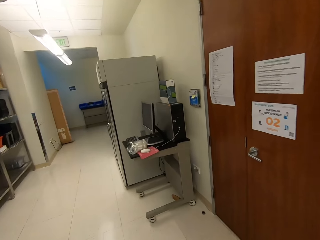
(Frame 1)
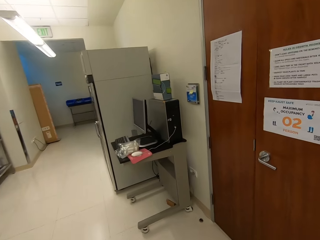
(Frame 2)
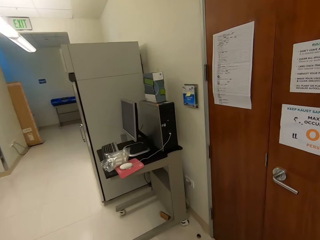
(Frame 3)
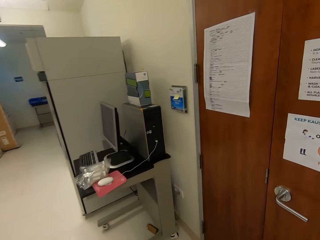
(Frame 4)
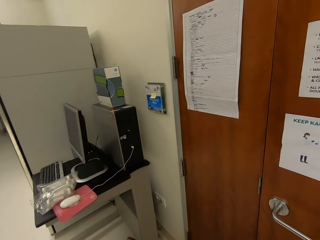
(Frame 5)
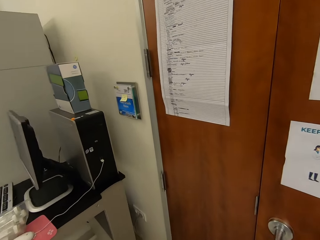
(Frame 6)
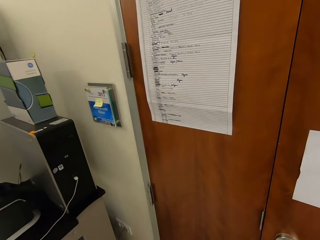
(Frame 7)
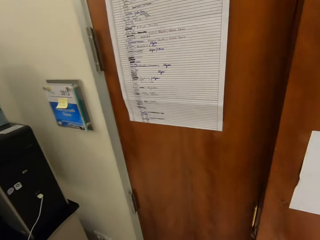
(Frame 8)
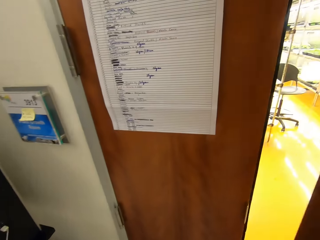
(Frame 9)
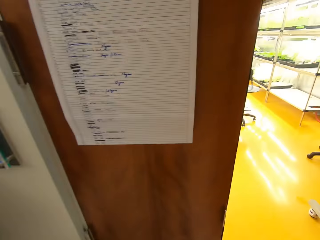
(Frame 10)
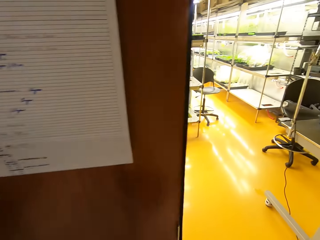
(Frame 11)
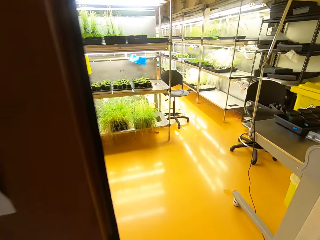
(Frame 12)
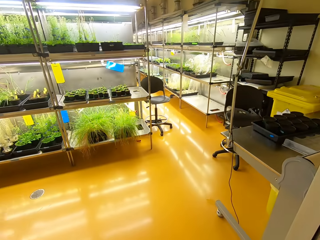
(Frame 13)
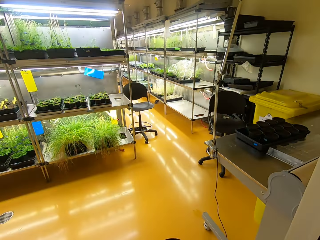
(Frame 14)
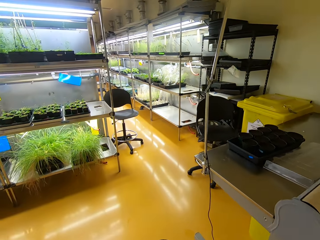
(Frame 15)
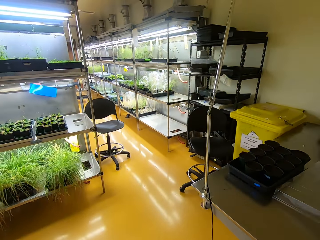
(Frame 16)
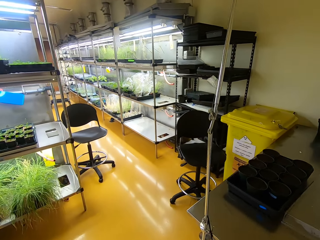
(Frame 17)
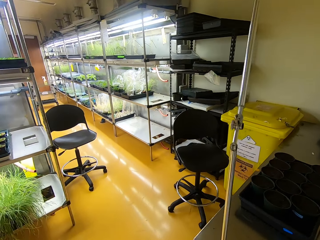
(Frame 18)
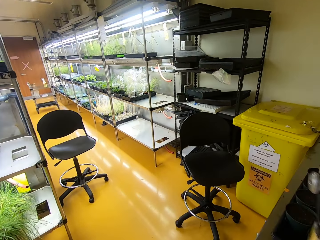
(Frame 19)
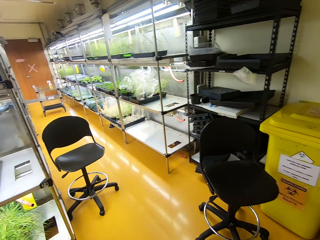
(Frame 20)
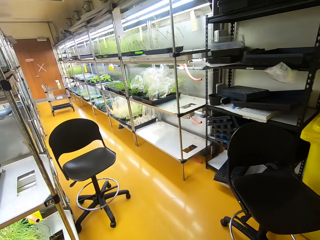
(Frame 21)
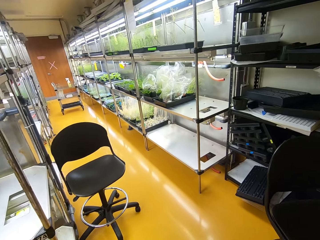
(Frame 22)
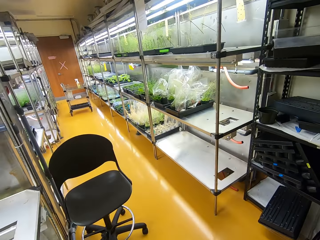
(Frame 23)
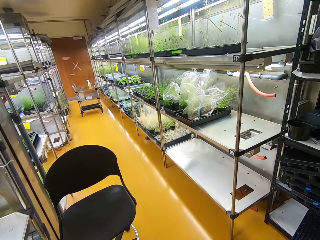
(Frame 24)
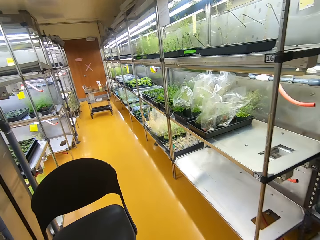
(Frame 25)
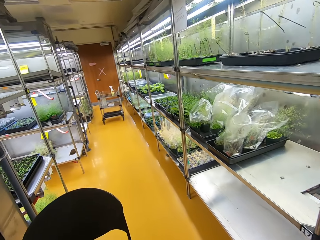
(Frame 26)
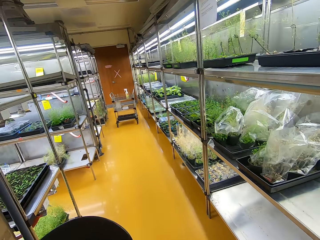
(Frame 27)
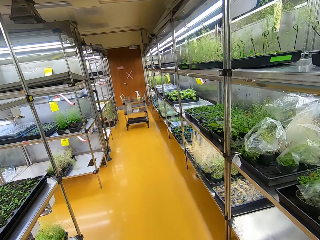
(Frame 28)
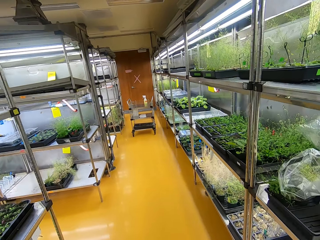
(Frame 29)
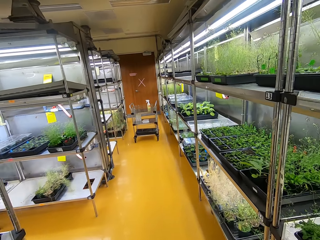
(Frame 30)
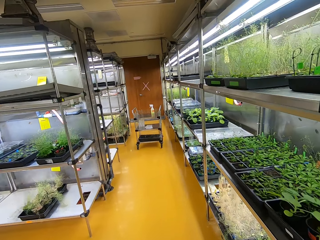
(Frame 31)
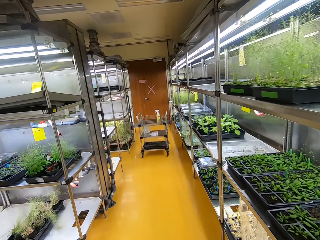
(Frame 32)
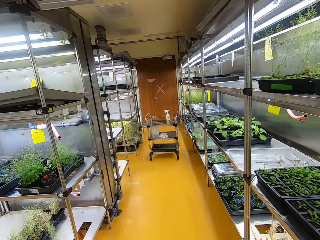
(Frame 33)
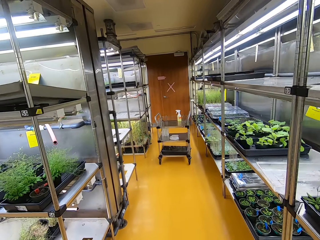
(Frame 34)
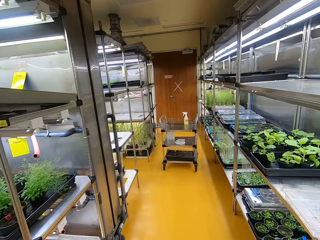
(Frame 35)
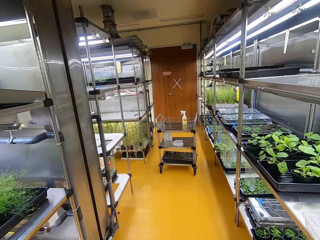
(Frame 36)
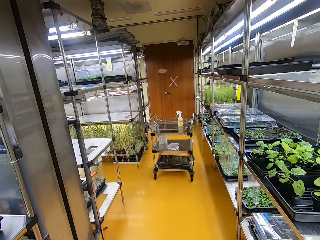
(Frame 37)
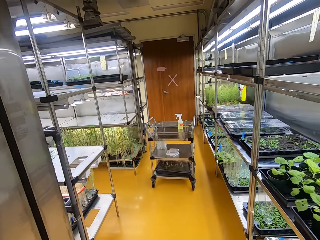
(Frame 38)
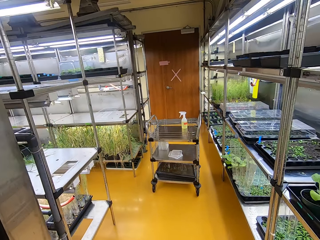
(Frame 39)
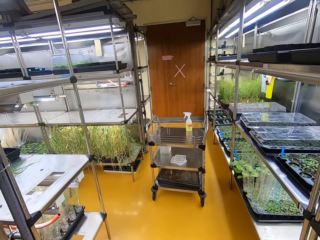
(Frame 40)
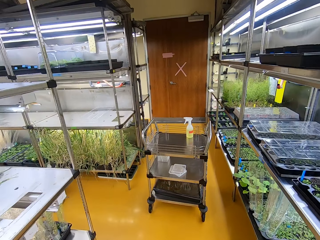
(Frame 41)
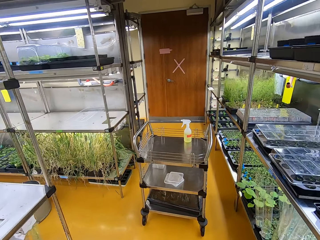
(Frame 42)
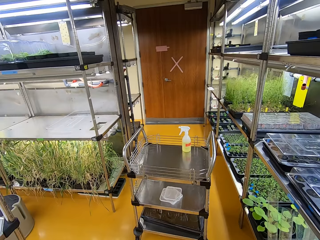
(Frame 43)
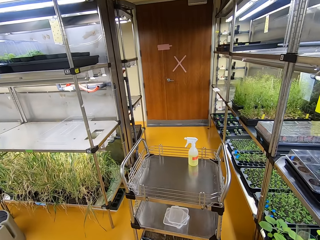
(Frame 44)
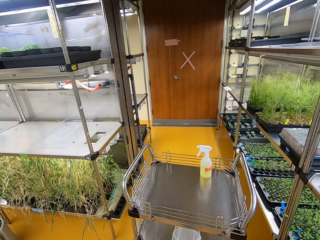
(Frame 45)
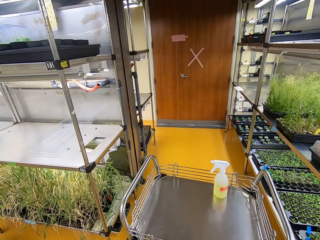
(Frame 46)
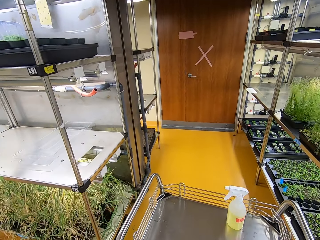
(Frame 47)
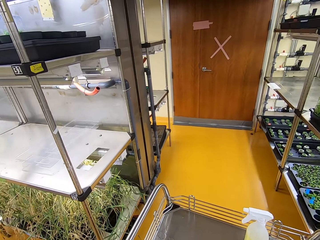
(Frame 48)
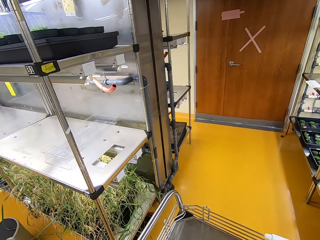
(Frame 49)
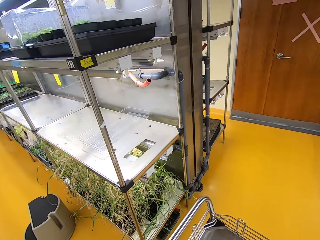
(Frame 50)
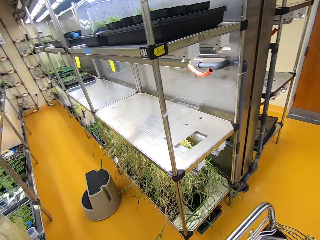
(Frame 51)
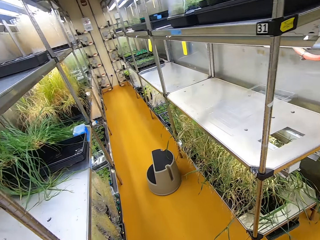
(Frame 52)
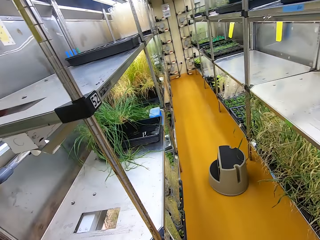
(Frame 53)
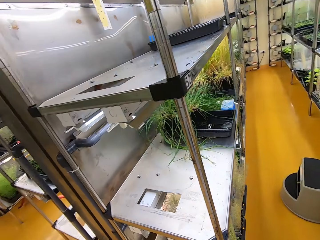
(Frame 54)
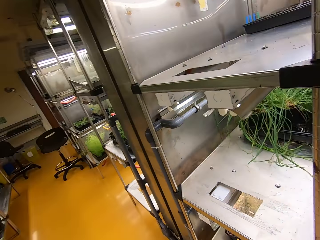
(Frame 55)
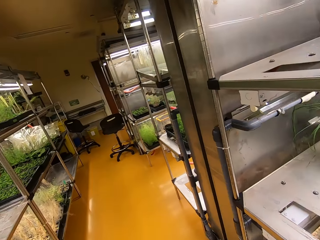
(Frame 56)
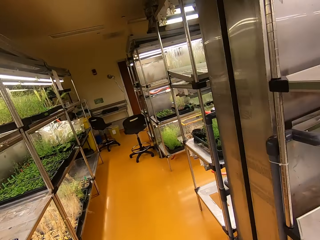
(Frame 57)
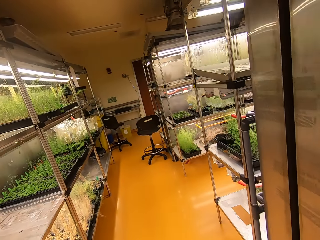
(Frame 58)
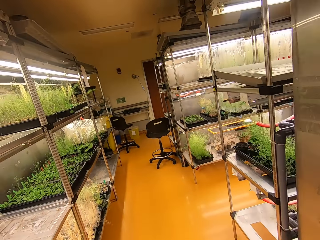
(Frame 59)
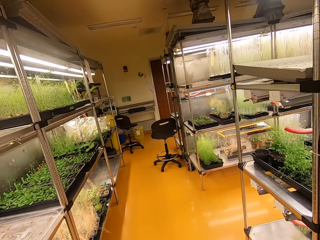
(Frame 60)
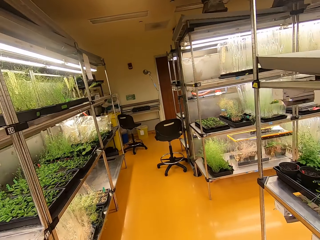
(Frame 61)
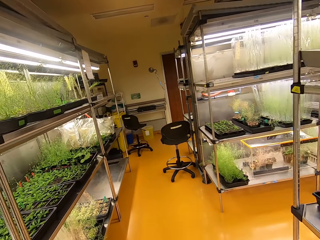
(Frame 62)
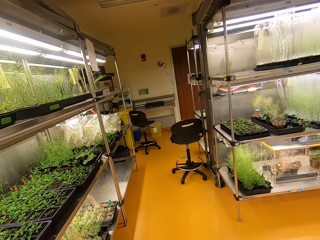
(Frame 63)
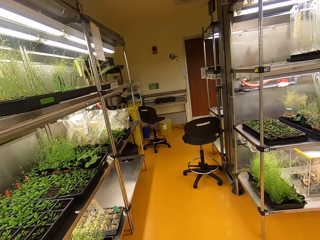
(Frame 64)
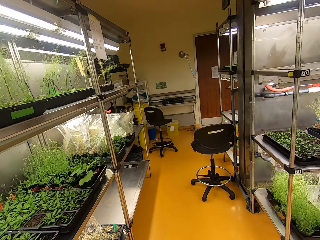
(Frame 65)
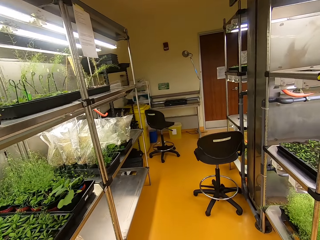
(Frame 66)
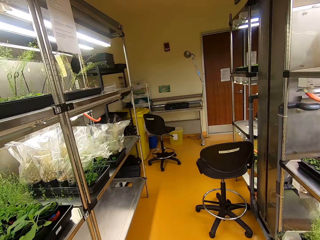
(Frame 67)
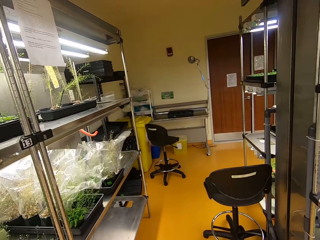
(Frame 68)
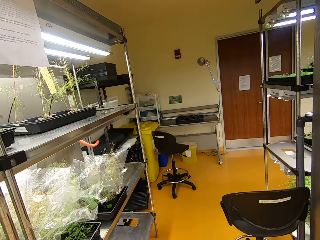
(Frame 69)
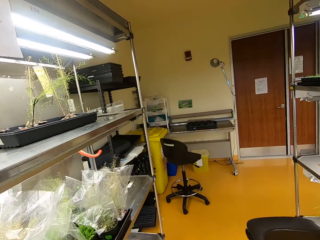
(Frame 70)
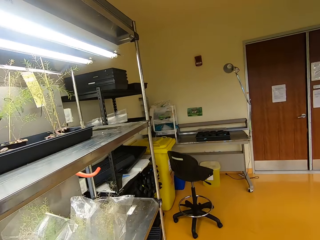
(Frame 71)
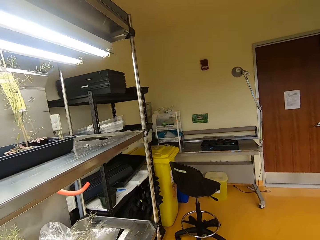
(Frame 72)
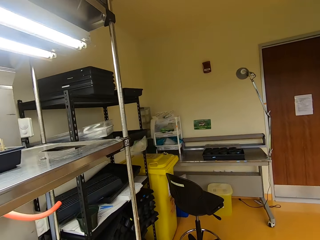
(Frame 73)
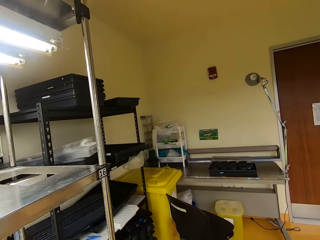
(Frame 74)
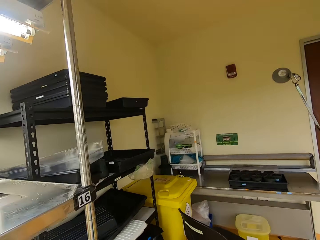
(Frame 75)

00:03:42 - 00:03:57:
The camera wearer opens the door. They walk in the room. They walk on the corridor. They walk around.

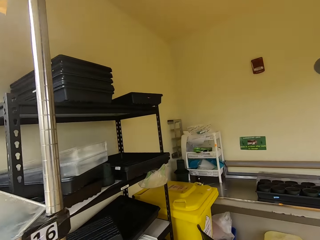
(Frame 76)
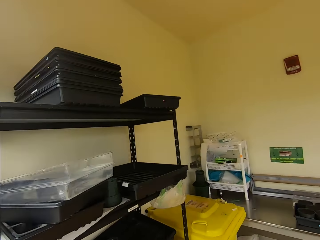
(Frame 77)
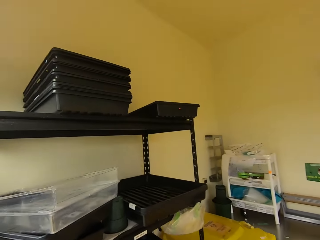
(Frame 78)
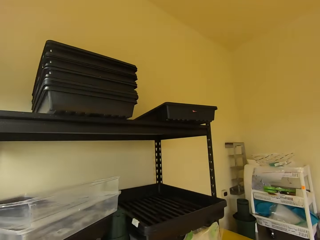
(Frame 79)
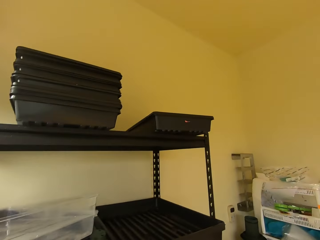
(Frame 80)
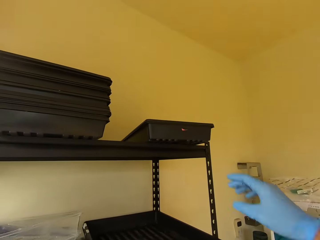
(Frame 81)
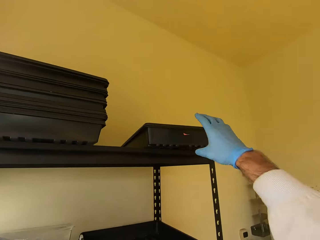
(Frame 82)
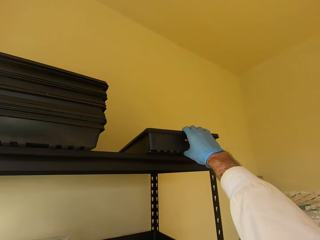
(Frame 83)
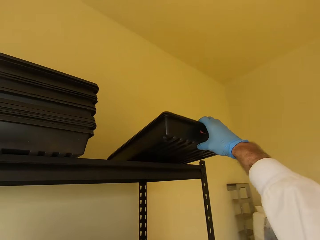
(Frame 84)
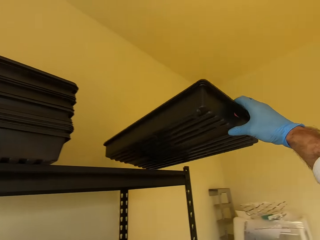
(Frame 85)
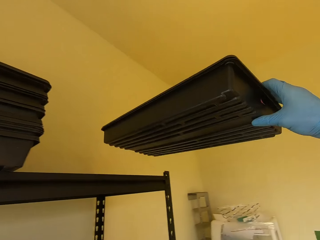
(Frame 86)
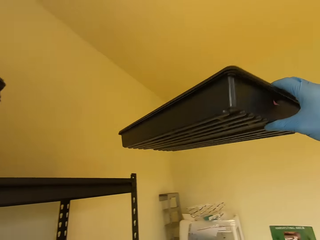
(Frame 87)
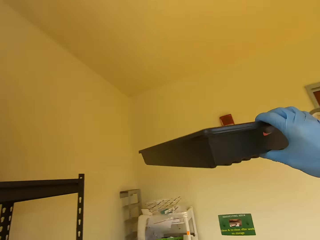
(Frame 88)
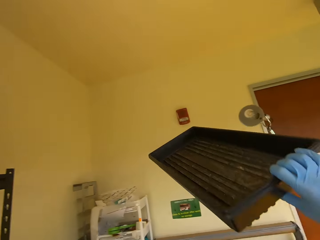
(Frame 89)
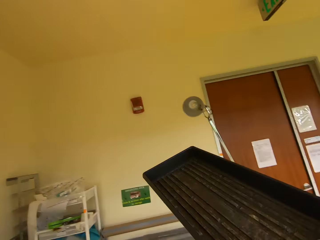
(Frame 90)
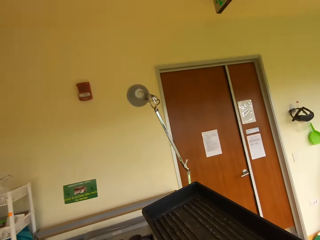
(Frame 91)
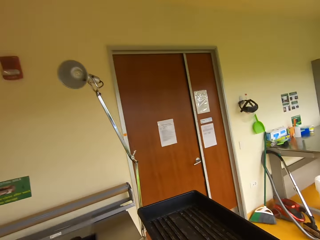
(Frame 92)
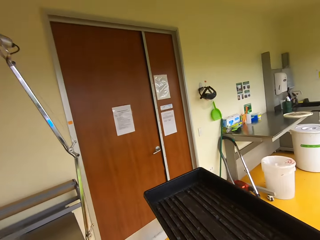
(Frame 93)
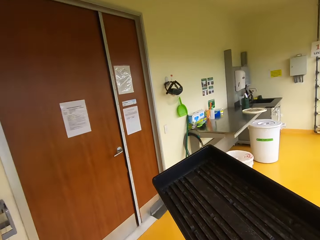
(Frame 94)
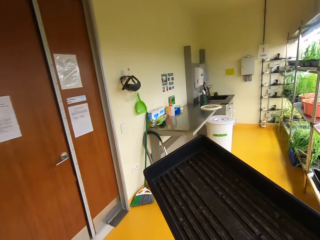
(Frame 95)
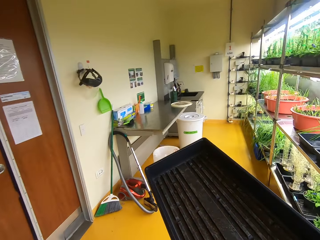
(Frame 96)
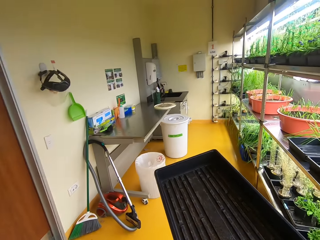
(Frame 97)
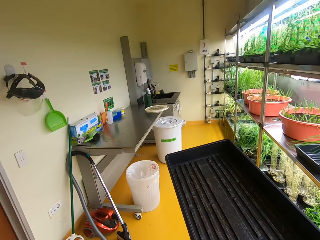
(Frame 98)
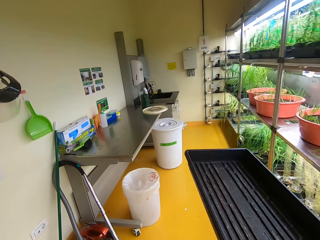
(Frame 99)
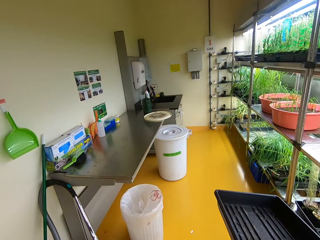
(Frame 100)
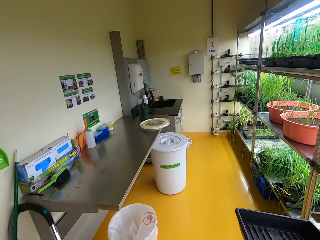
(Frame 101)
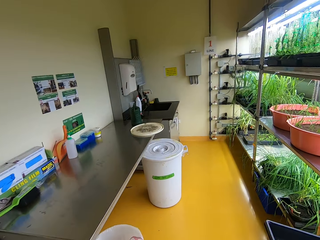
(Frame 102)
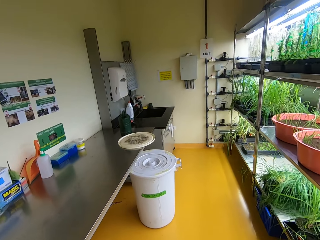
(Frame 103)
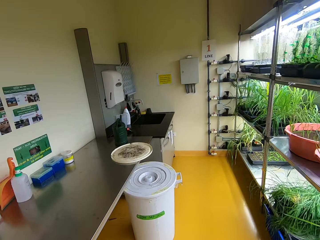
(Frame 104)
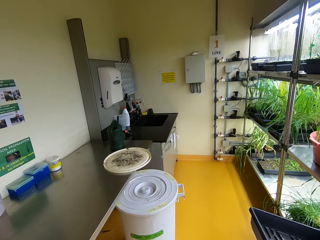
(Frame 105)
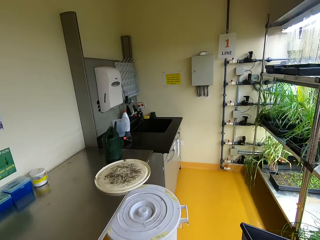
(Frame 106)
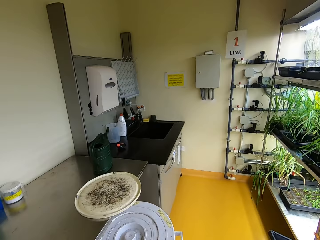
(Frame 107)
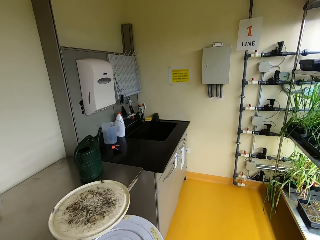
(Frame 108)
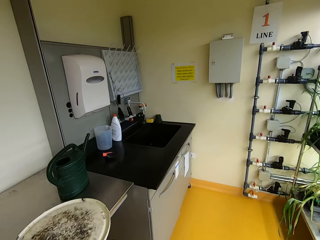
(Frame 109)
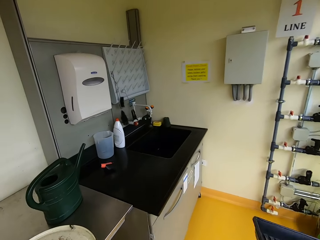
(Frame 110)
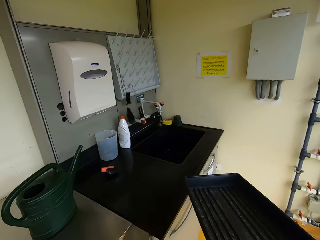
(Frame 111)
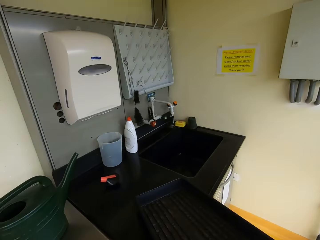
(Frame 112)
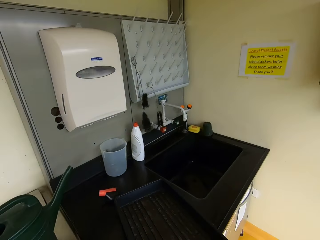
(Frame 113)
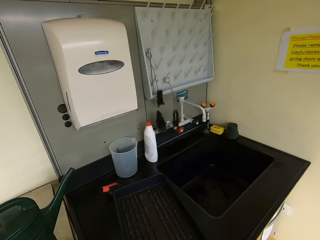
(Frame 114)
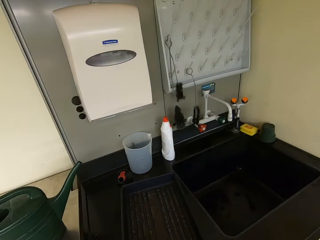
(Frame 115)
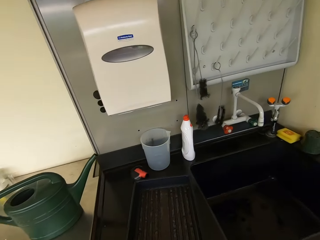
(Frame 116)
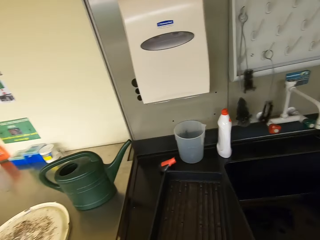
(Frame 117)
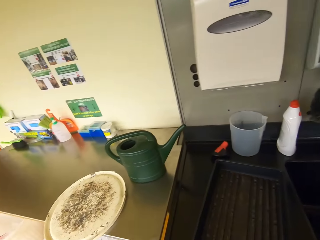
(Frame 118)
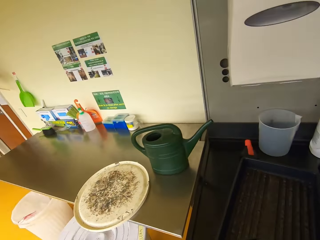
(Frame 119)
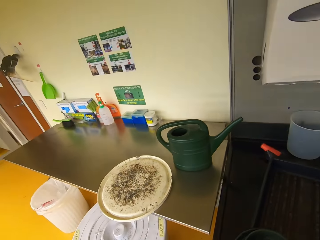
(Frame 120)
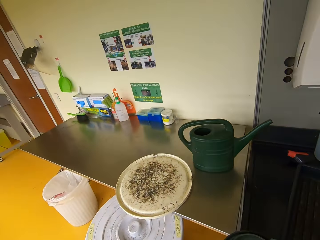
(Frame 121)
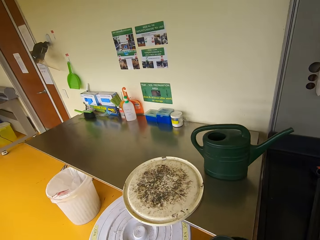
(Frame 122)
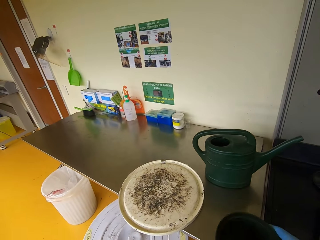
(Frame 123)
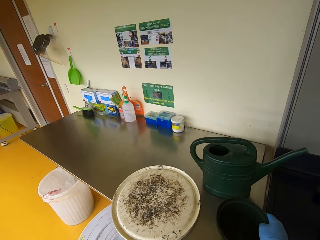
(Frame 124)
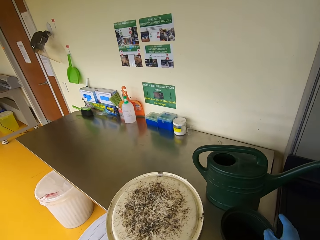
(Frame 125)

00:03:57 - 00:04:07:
The camera wearer picks up a plastic tray. They walk around on the corridor. They place the plastic tray down.
